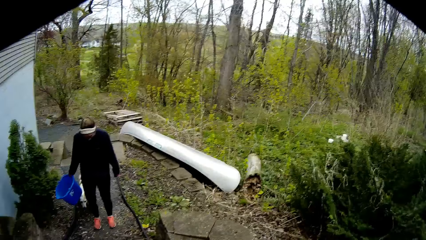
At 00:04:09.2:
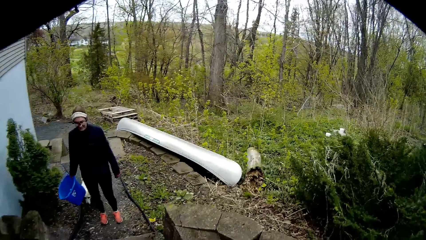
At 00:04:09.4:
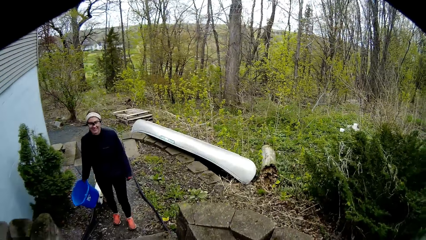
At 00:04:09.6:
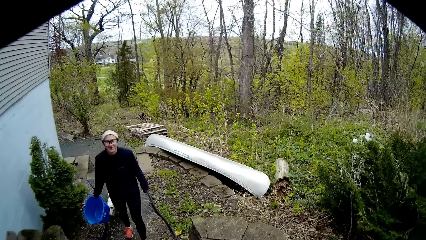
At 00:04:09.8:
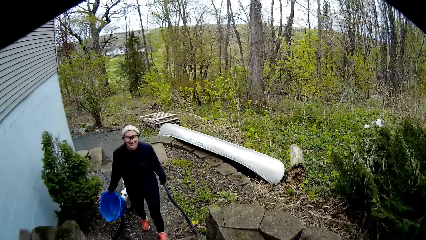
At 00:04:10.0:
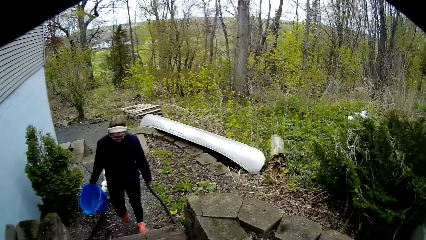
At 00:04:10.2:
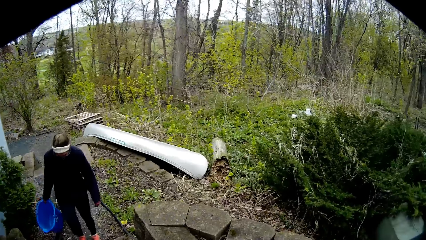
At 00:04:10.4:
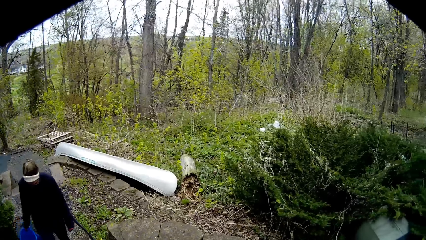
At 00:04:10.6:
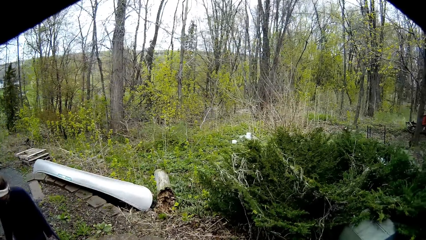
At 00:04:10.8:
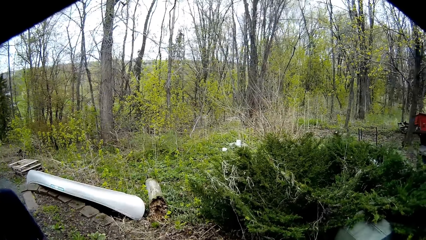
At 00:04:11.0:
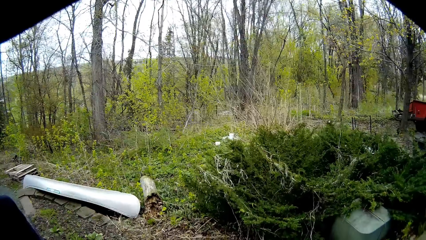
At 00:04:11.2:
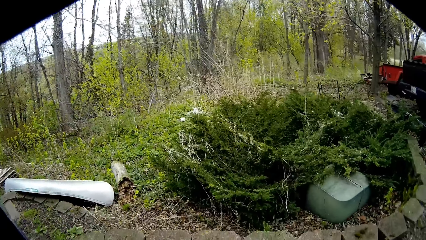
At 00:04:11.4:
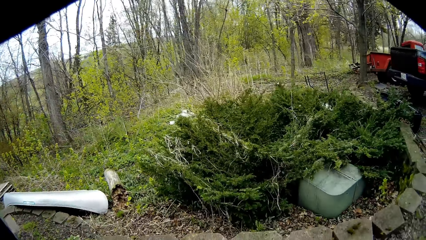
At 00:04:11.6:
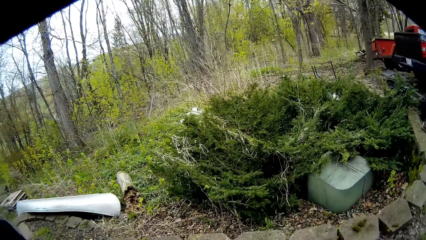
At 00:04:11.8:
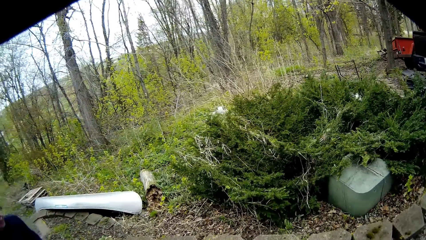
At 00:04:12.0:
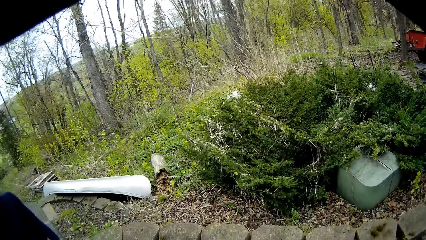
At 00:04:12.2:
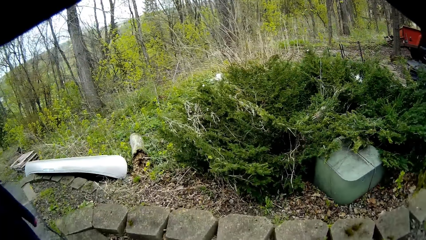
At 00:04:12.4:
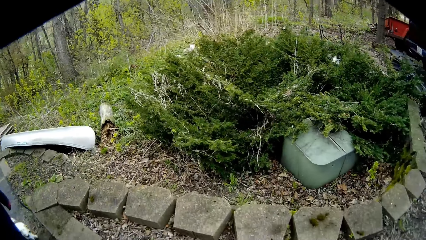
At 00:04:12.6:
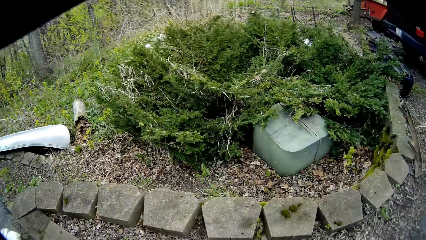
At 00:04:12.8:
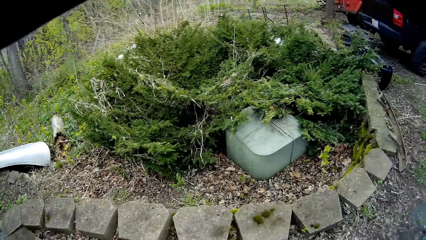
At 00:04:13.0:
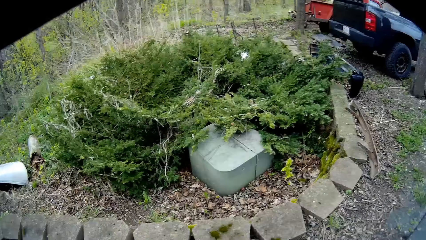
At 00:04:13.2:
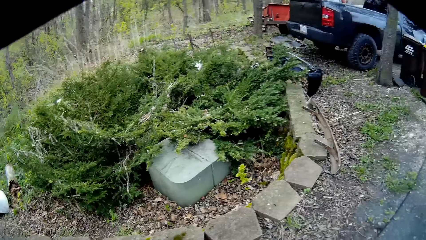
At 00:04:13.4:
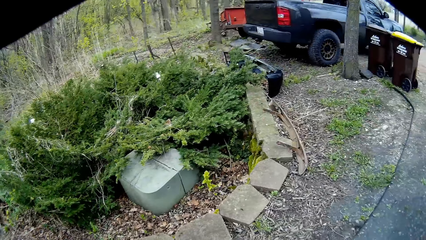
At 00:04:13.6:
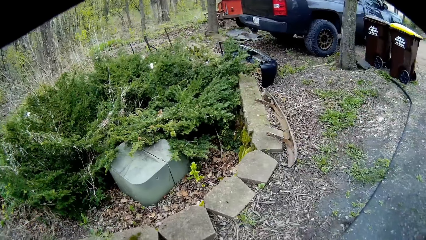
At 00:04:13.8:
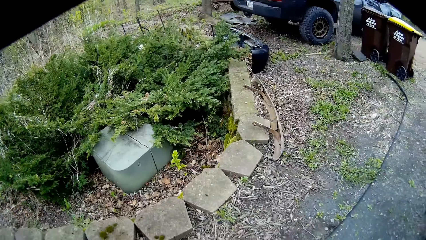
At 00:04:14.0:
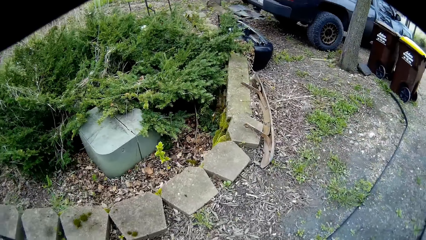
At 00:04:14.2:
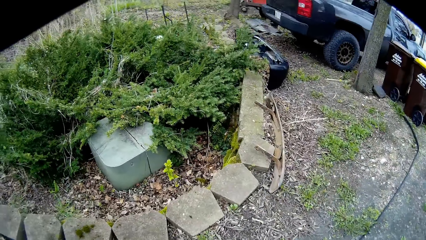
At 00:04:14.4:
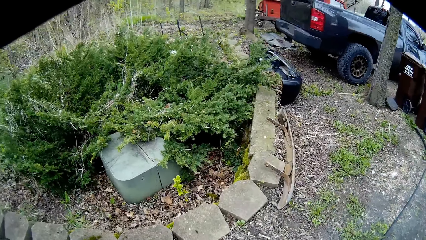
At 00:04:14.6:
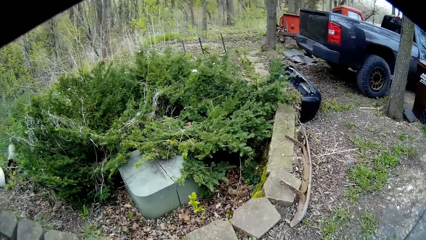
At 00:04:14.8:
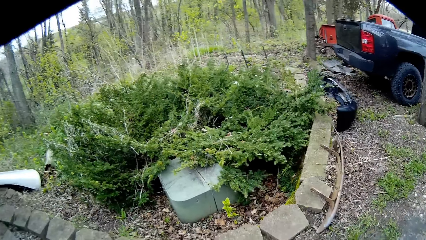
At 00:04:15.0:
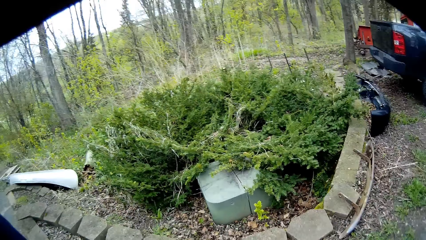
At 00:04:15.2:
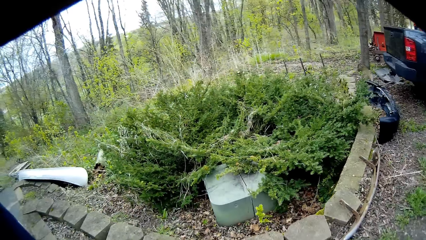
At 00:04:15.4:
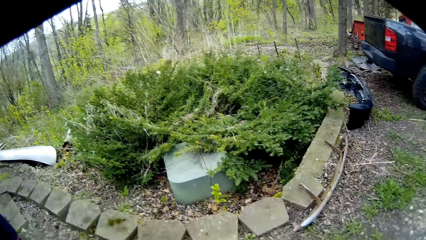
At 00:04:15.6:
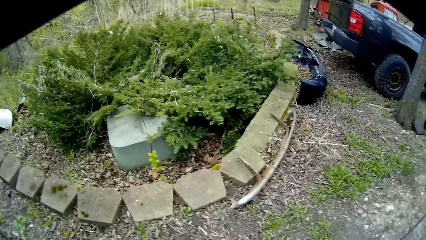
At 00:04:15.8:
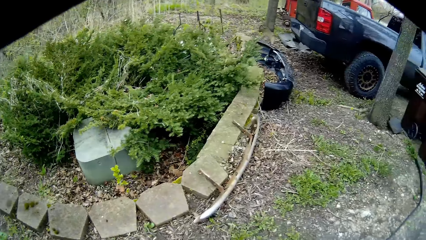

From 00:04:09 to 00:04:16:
A woman stumbles.

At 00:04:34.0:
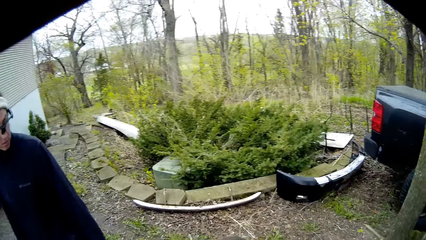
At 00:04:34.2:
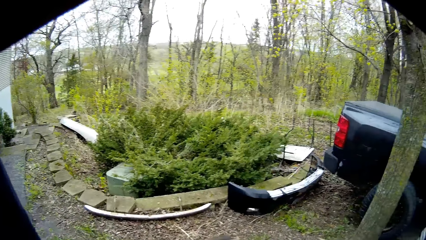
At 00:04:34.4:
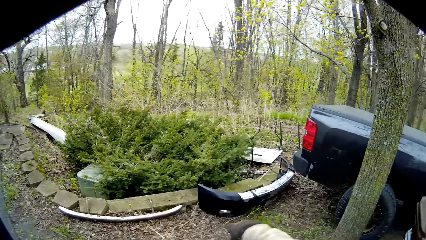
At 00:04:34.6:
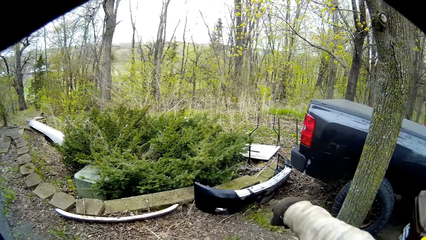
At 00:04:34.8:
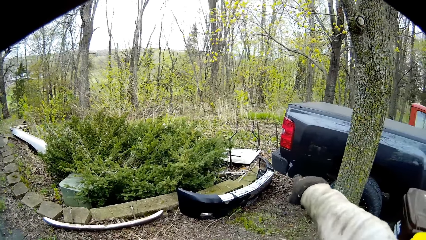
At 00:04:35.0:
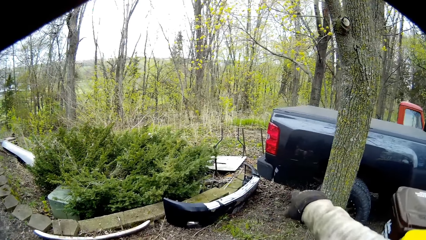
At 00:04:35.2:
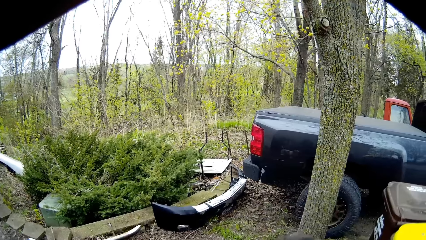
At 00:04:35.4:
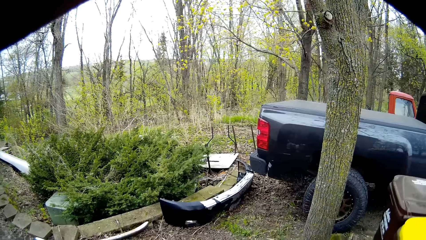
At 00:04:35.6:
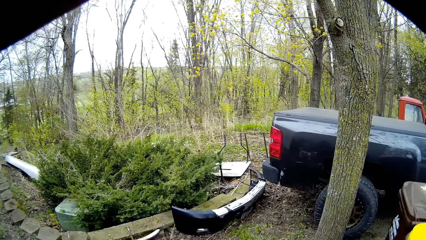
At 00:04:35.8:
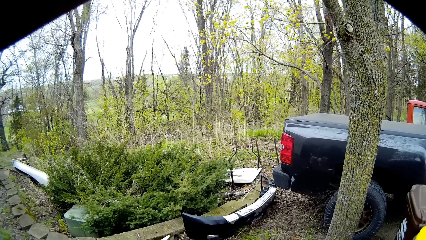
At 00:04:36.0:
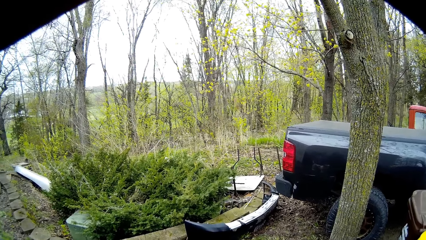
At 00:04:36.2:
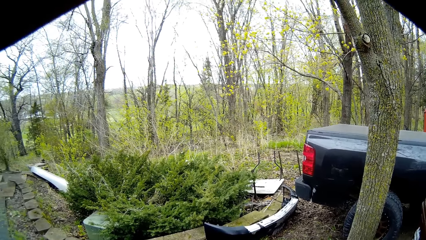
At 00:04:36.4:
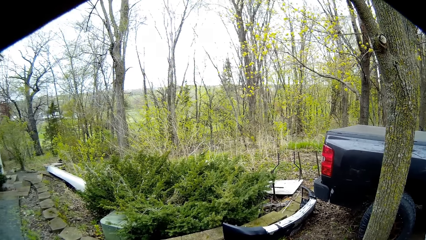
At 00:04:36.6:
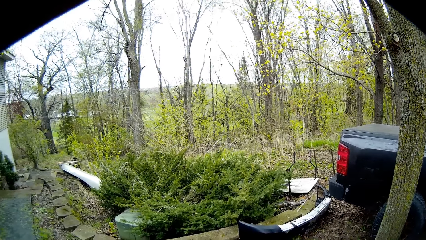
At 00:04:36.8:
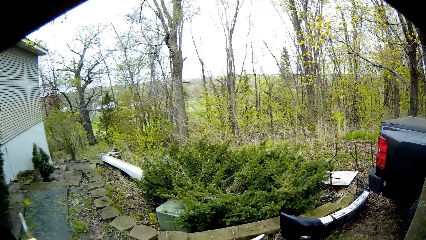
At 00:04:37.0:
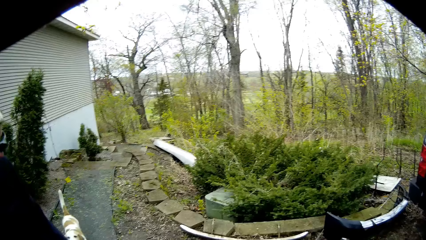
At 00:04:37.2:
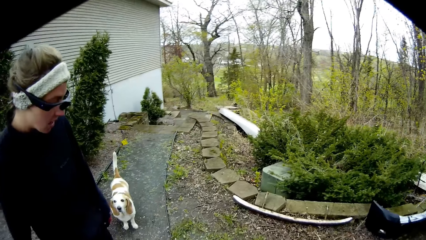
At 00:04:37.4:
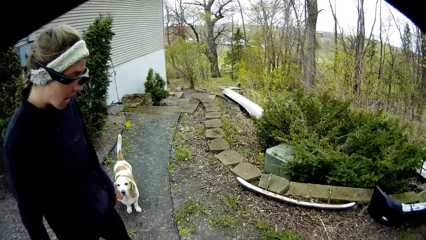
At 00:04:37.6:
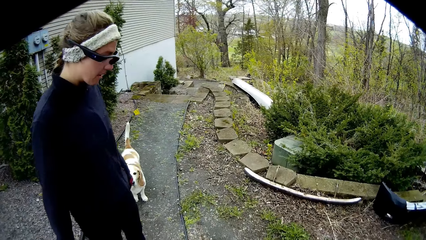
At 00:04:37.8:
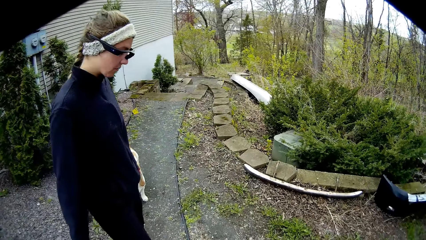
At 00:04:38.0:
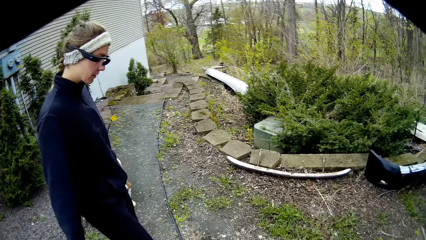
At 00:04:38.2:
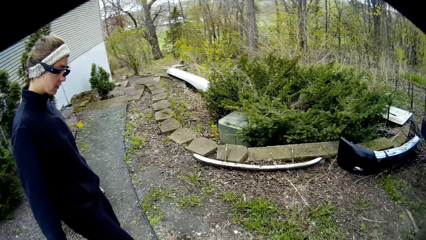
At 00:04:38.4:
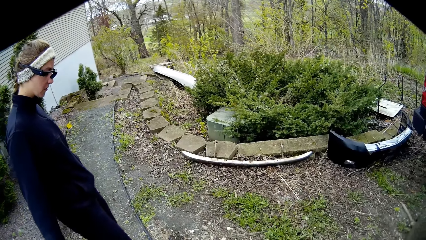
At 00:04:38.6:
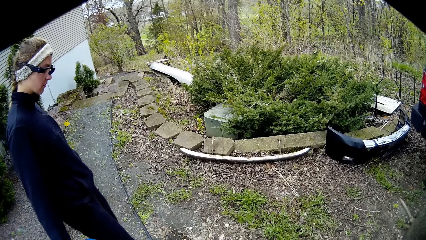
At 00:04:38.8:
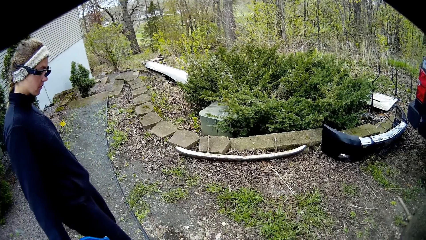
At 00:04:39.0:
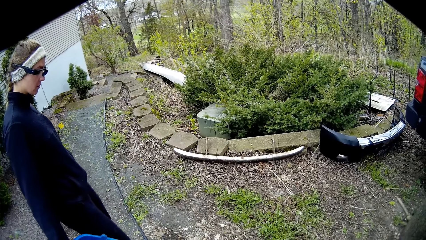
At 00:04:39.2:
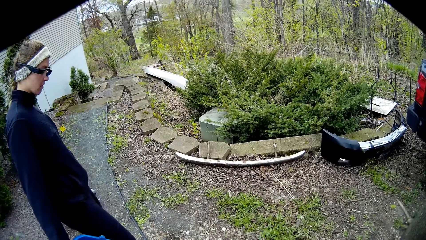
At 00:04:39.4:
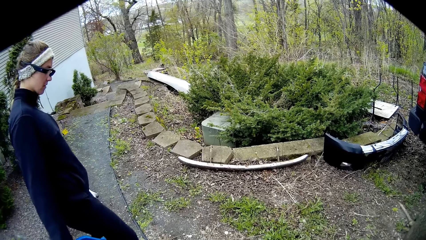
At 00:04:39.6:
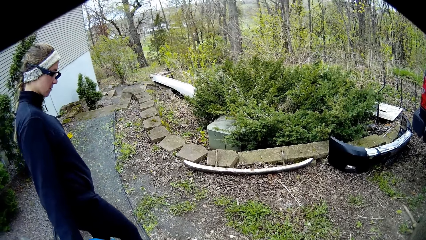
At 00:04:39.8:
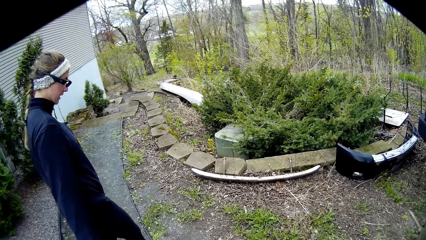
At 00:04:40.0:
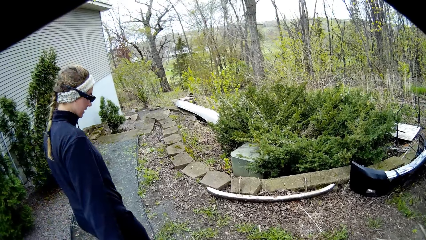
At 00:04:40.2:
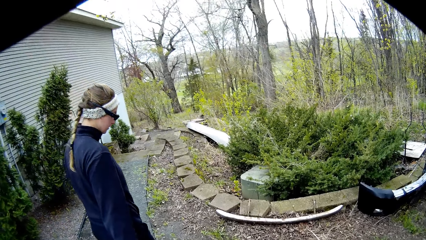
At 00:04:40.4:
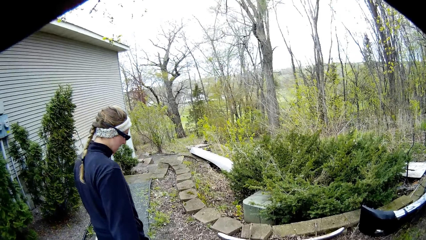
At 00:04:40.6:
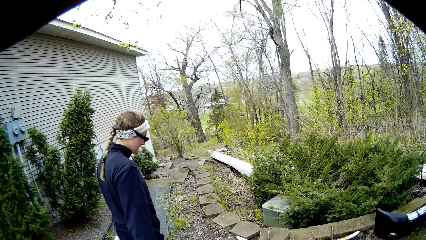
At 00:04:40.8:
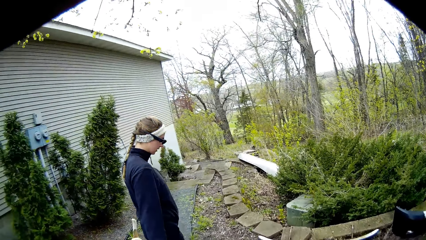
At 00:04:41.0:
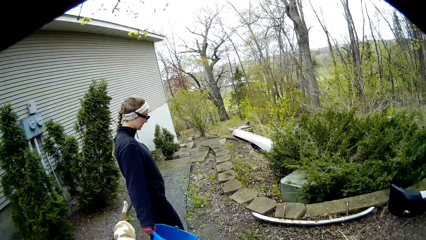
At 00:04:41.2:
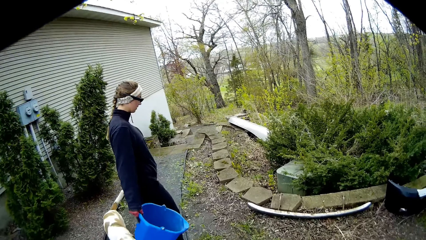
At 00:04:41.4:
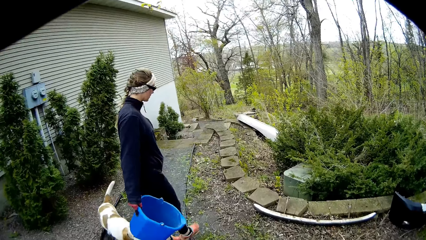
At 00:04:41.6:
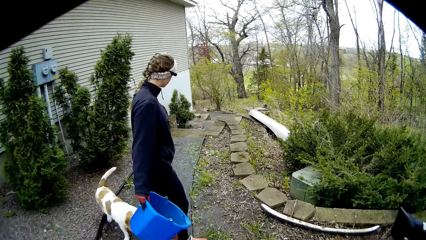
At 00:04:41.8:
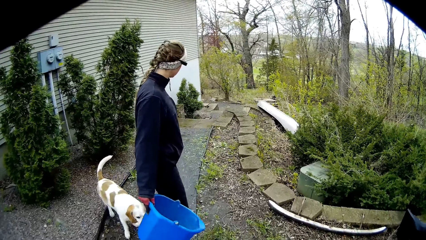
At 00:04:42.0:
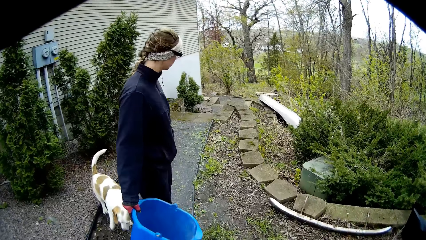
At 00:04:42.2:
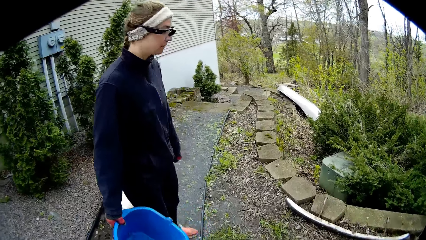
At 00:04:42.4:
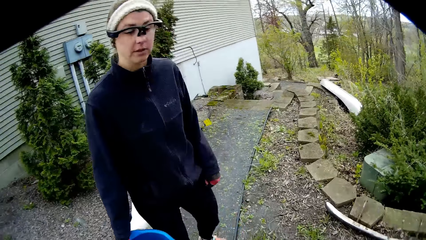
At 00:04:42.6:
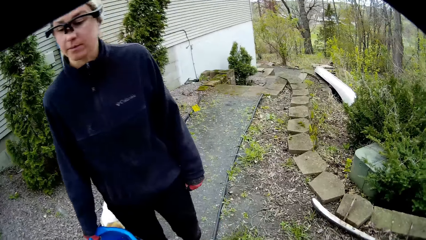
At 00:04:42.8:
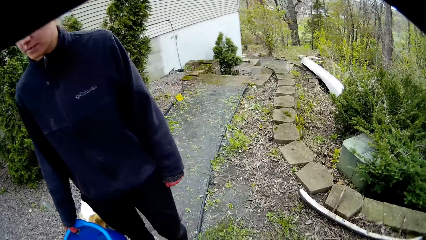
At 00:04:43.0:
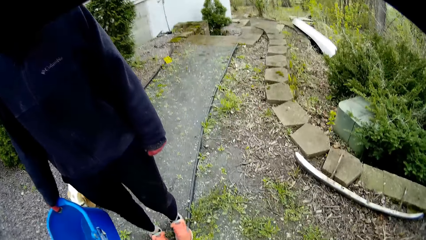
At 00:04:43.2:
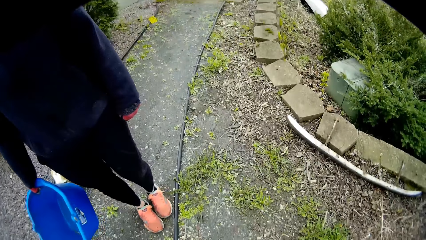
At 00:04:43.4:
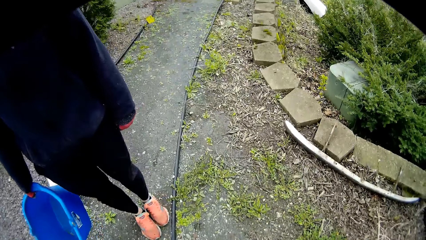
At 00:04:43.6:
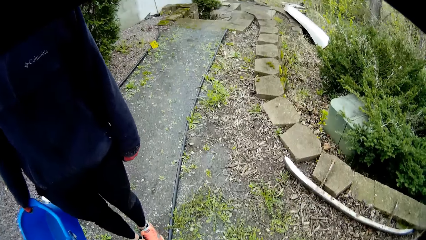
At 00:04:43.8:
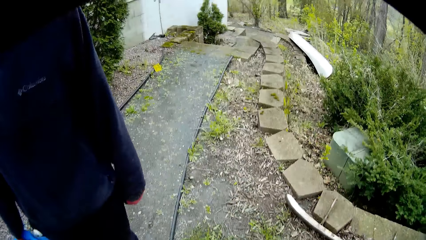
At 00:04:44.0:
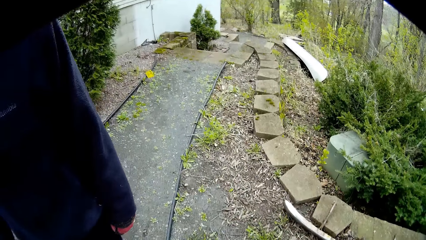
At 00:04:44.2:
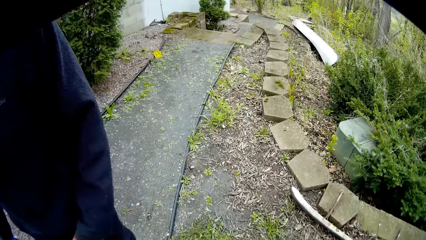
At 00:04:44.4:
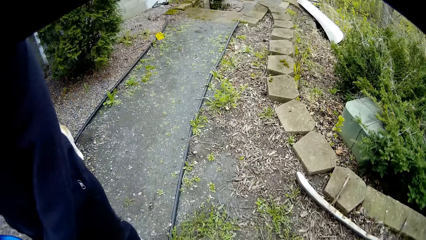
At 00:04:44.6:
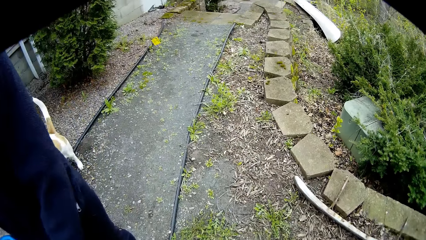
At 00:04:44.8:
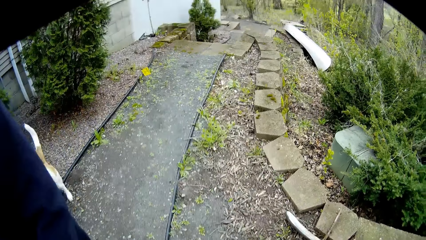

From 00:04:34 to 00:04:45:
The camera wearer points at the rocks. He drops his hand.
